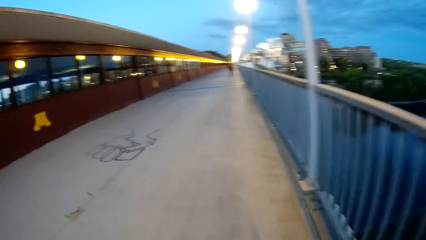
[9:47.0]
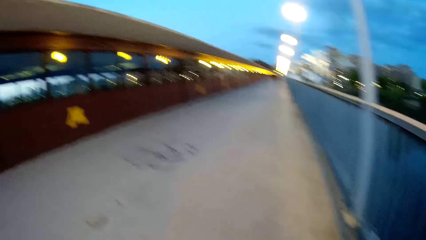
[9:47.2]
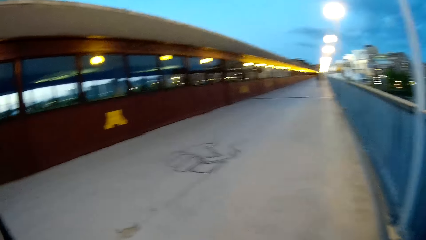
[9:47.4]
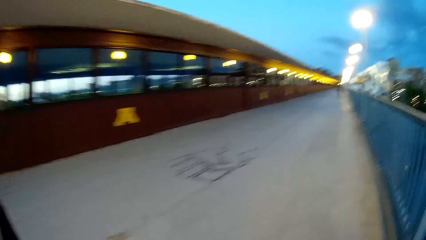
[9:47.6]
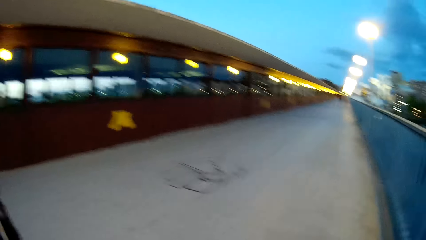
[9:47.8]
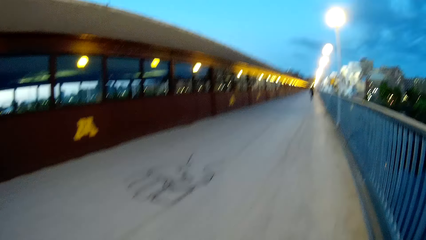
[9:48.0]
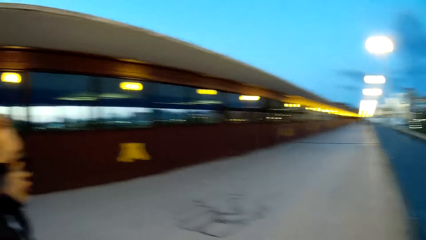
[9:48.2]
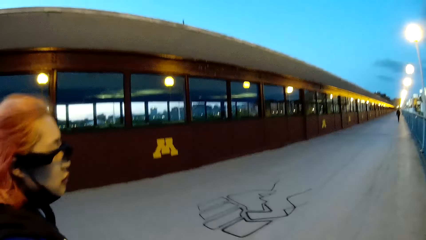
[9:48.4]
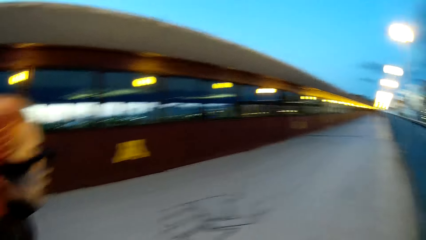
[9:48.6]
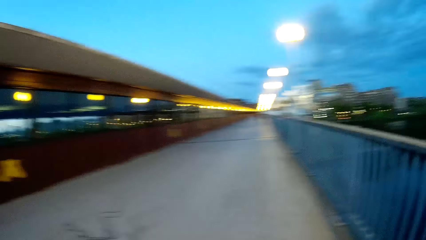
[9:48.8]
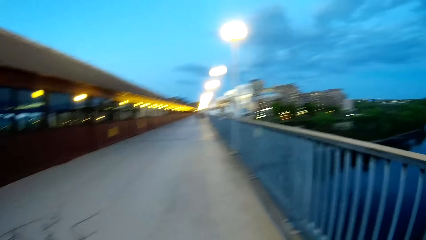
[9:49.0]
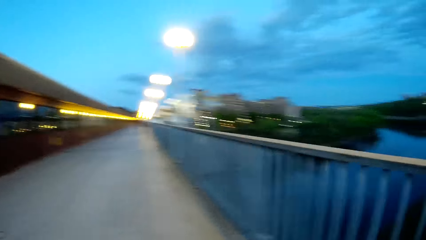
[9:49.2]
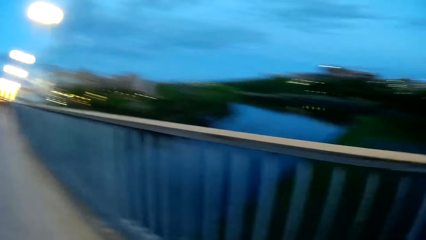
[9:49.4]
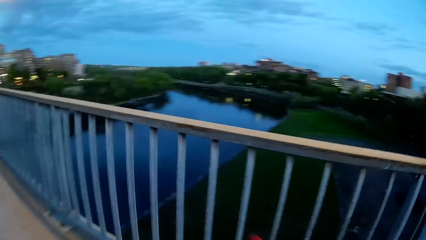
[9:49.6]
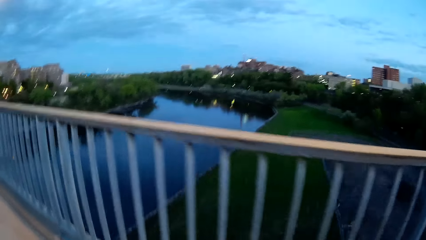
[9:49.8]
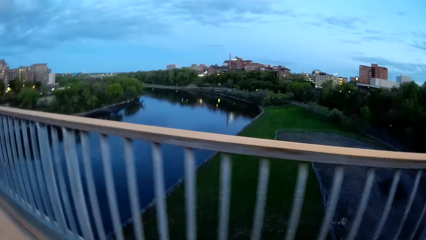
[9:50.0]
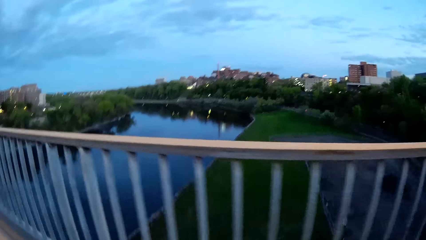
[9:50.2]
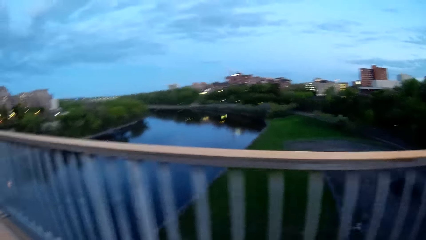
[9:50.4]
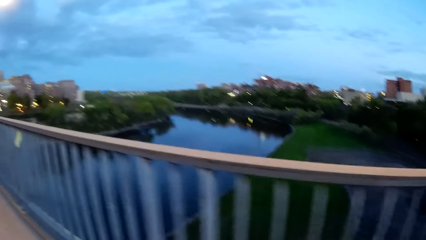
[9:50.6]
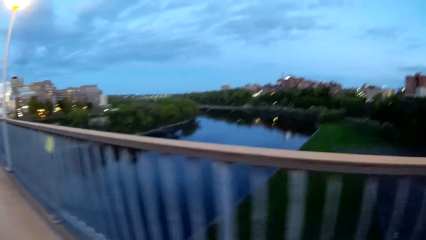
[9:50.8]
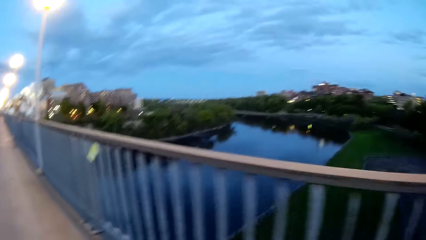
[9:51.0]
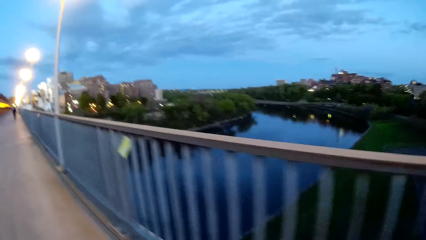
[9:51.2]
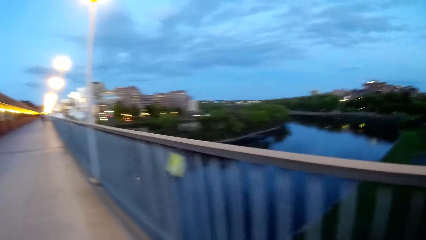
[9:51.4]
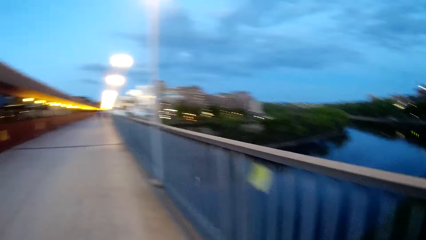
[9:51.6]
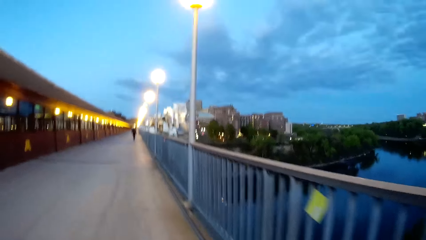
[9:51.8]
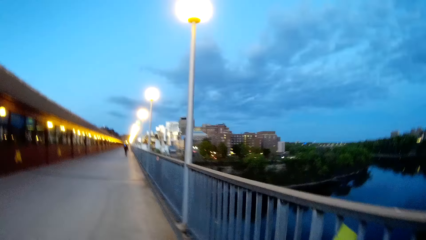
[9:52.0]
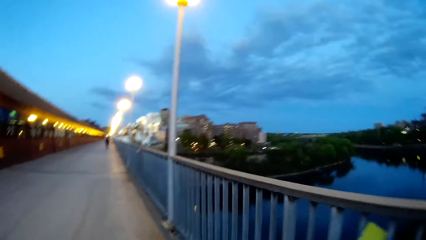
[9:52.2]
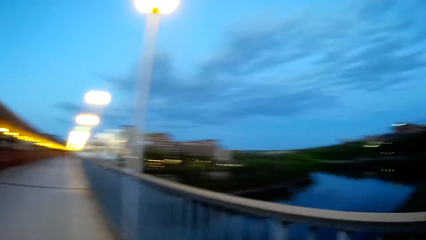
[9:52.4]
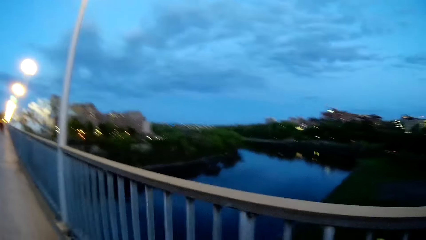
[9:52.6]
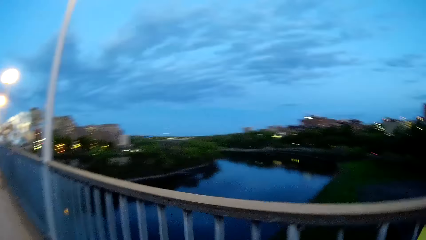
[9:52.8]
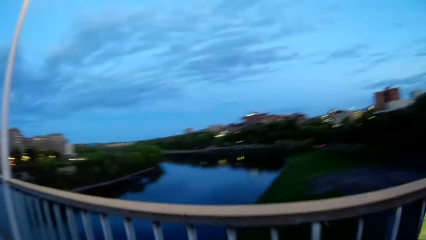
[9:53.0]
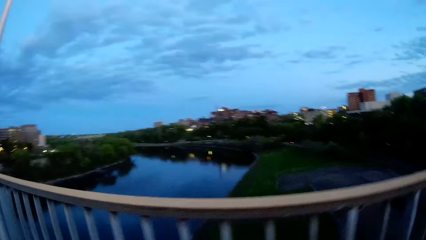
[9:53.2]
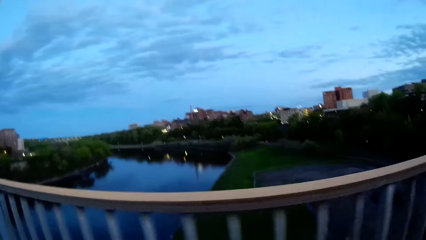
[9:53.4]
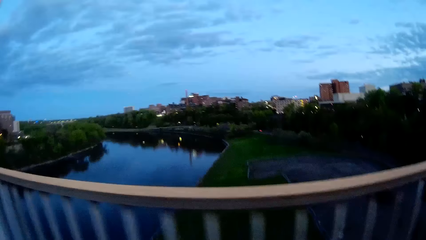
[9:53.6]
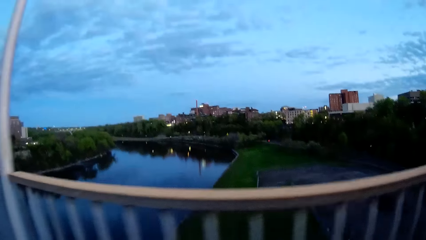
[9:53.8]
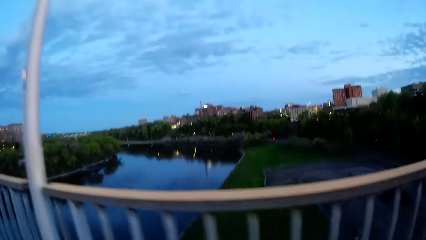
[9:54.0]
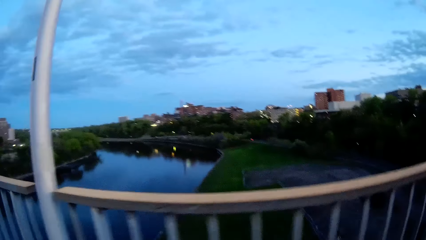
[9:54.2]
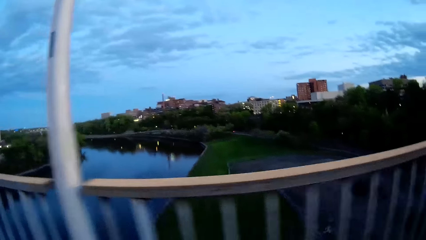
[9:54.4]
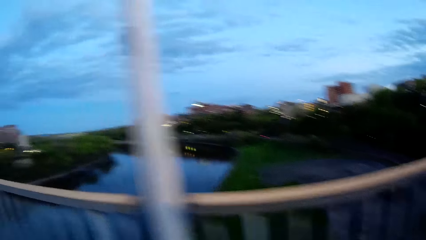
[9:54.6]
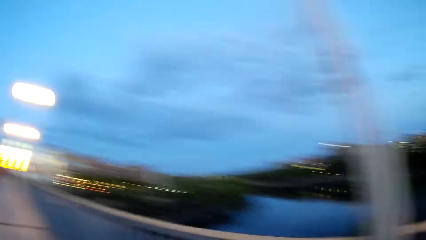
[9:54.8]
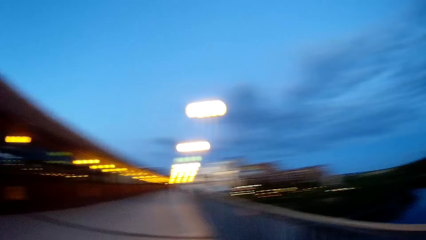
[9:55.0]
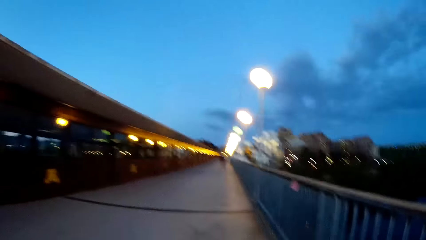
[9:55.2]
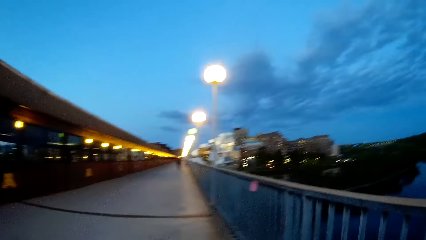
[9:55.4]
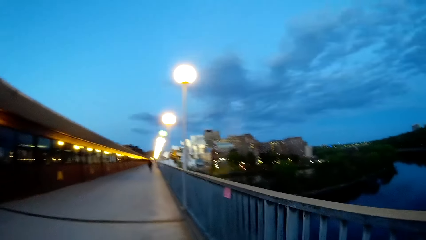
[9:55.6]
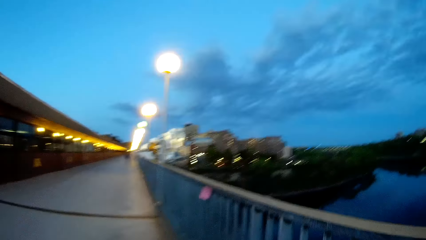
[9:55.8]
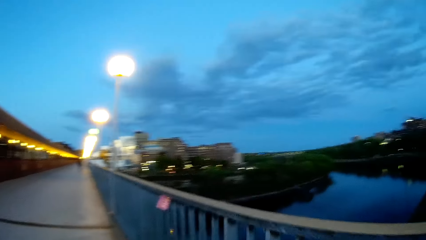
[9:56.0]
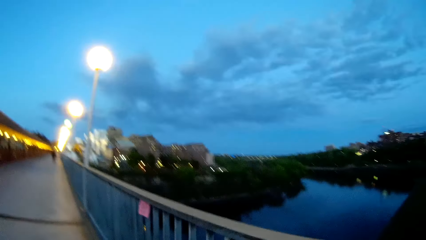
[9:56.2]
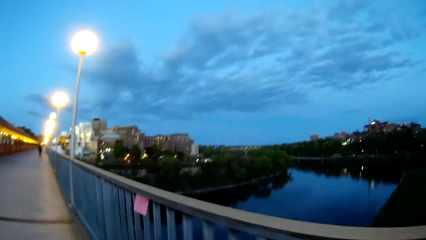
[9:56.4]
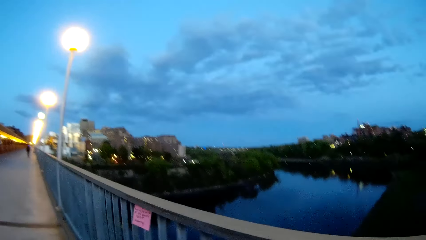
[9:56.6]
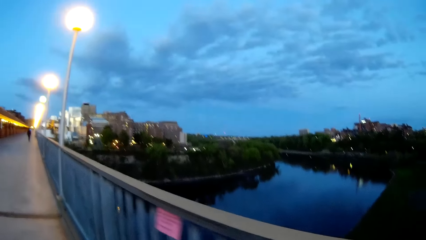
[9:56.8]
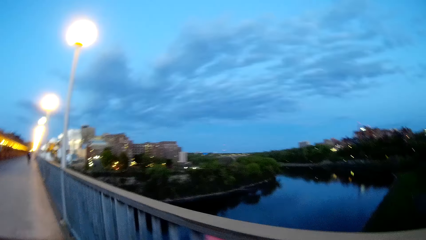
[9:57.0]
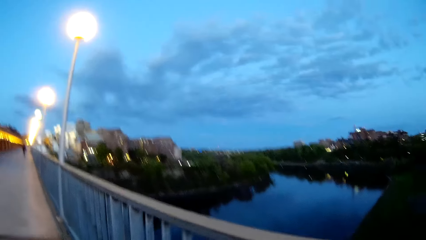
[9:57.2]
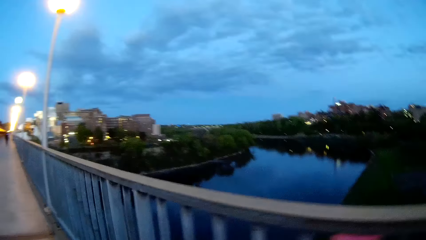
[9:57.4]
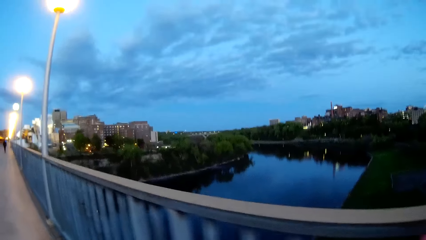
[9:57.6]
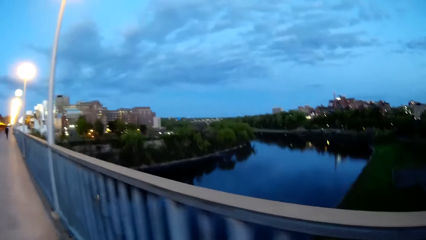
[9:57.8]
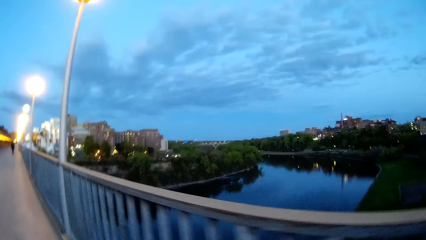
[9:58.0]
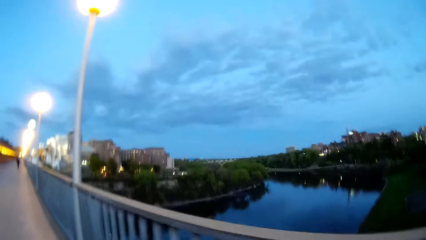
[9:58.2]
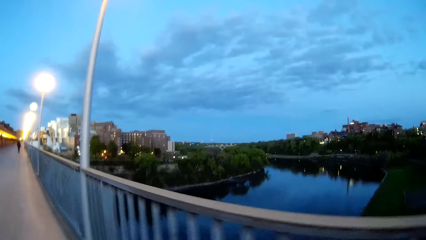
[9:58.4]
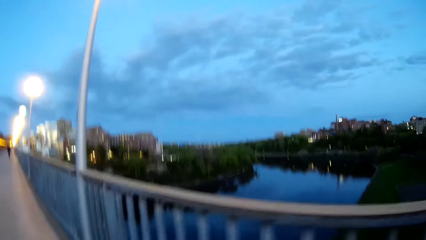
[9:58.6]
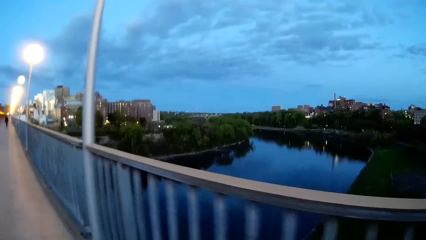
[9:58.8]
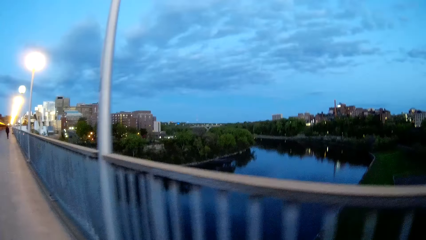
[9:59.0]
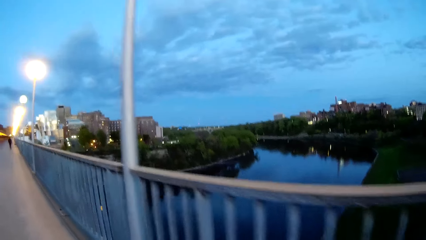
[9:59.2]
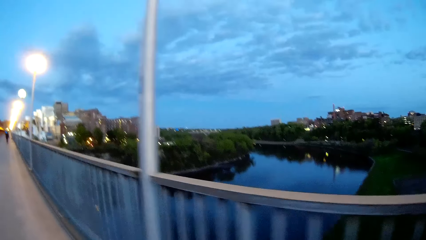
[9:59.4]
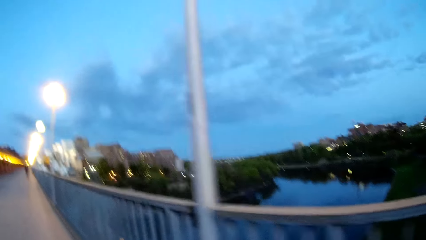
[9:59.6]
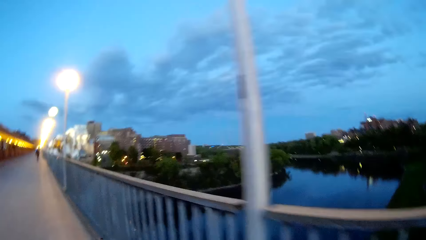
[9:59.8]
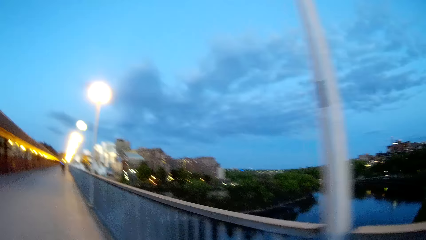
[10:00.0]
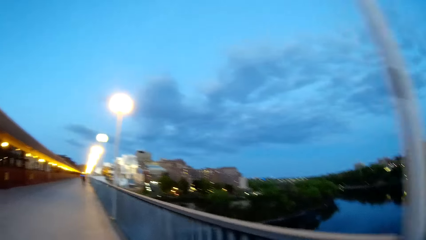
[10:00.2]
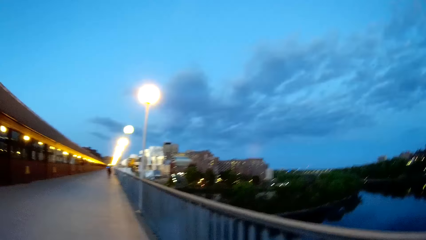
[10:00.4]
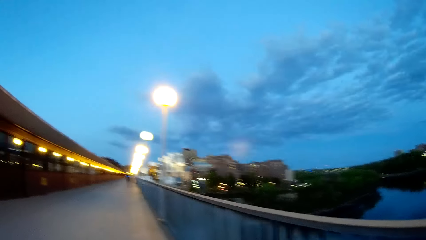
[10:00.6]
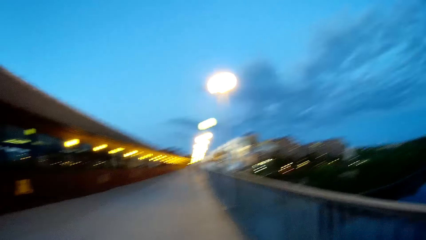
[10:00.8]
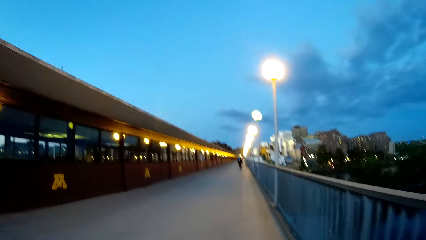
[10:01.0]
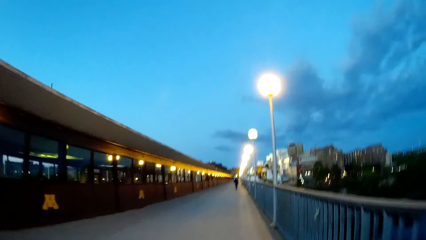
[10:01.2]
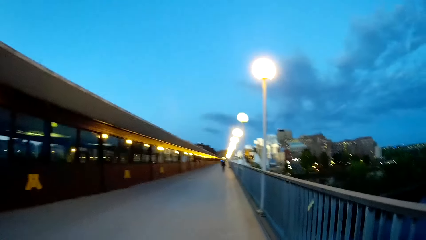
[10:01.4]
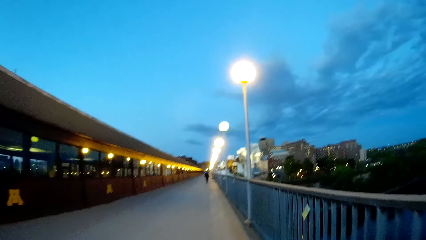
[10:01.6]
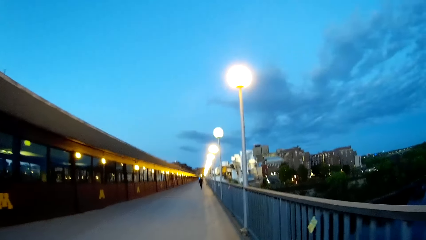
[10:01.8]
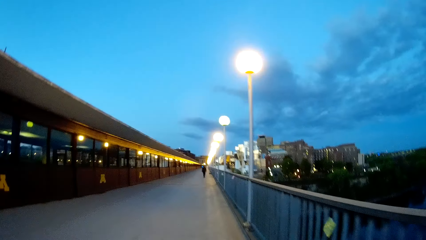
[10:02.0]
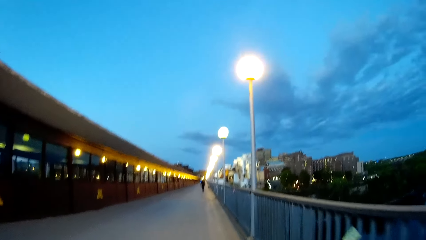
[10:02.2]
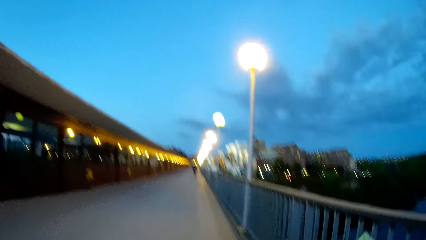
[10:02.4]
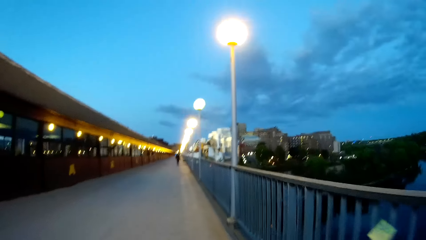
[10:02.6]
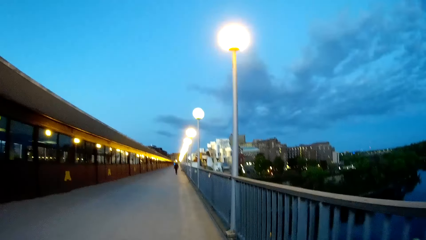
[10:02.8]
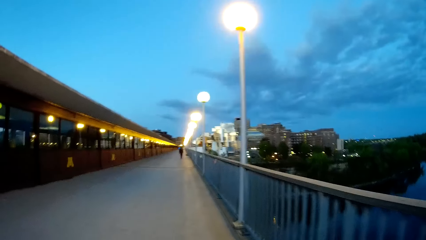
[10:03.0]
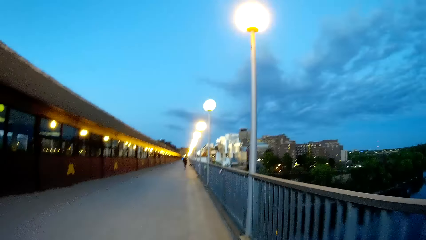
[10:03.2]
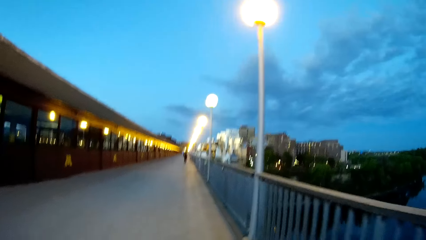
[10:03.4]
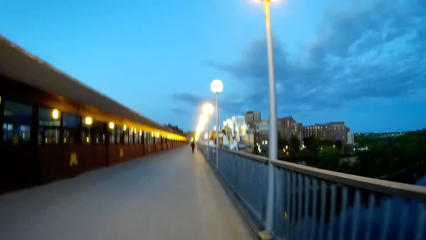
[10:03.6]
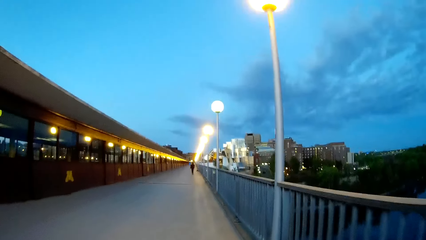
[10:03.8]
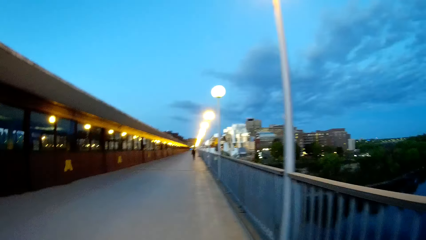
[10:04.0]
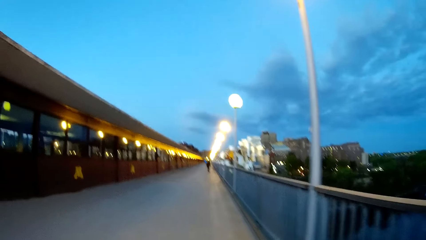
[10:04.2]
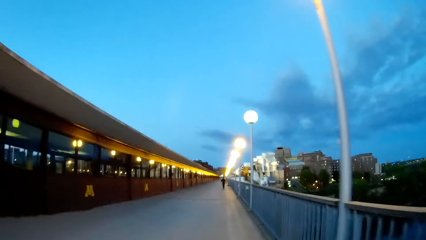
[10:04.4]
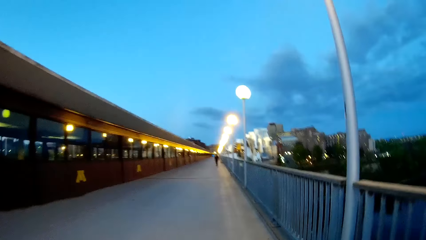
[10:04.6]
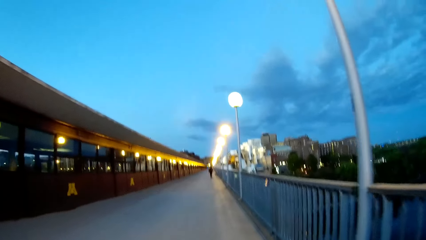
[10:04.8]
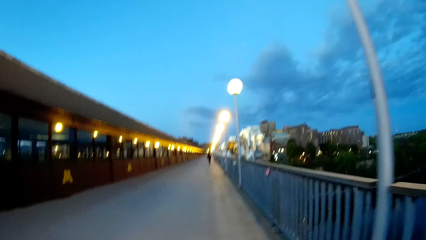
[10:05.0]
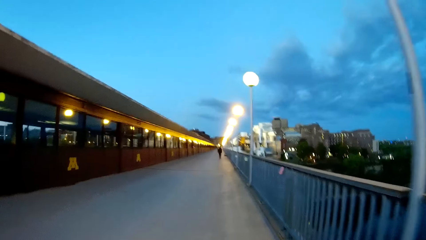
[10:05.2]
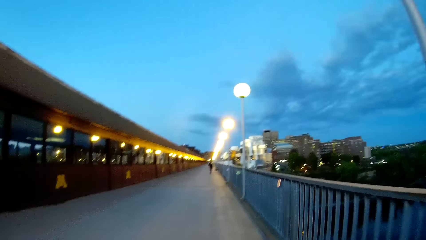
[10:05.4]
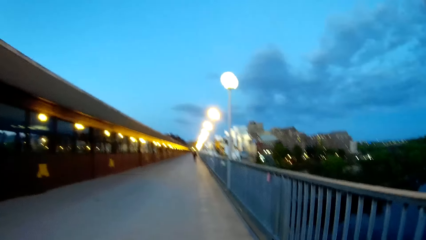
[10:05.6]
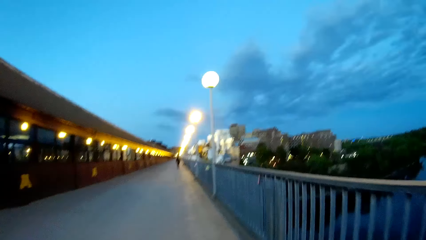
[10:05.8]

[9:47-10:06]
The camera wearer walks on the street.
